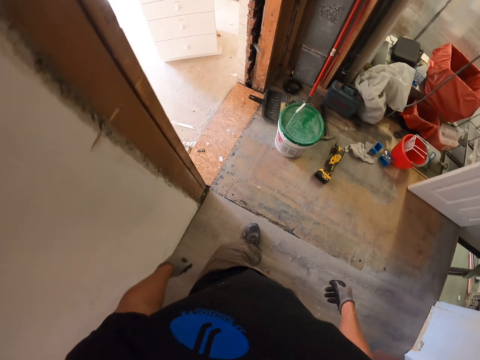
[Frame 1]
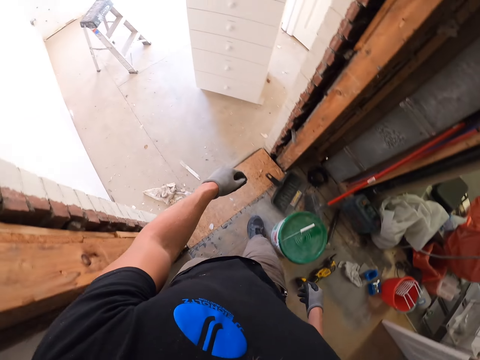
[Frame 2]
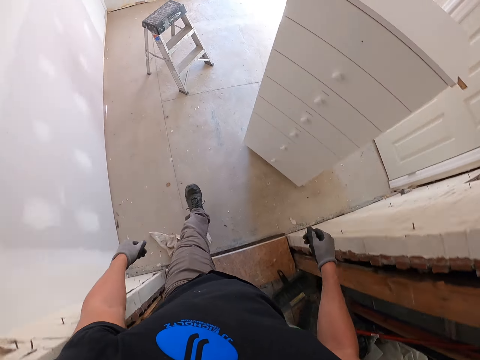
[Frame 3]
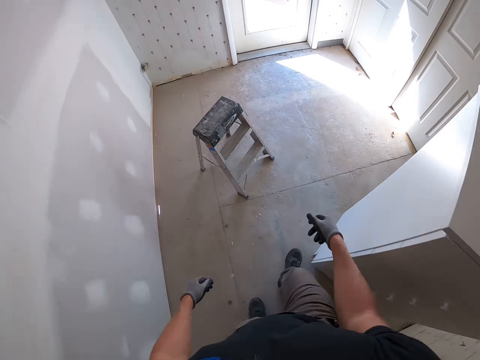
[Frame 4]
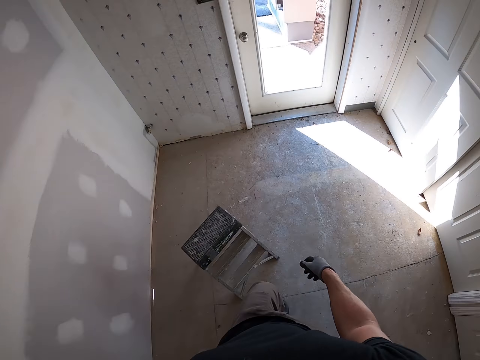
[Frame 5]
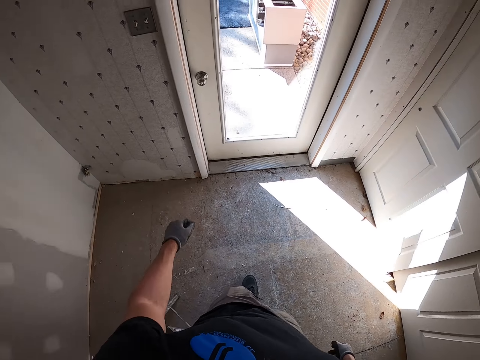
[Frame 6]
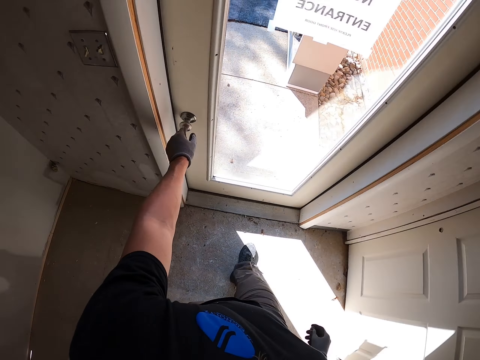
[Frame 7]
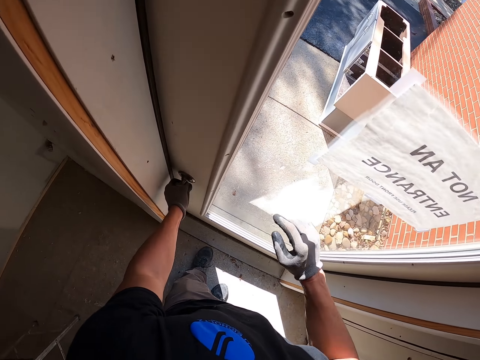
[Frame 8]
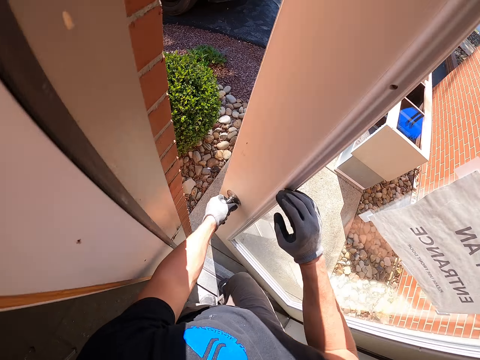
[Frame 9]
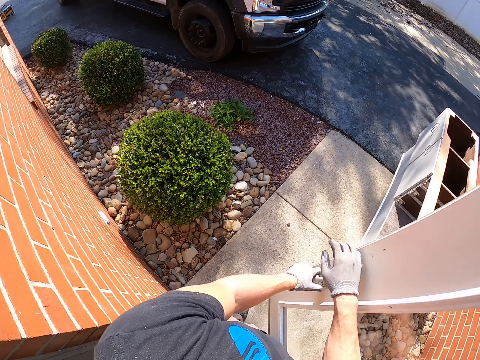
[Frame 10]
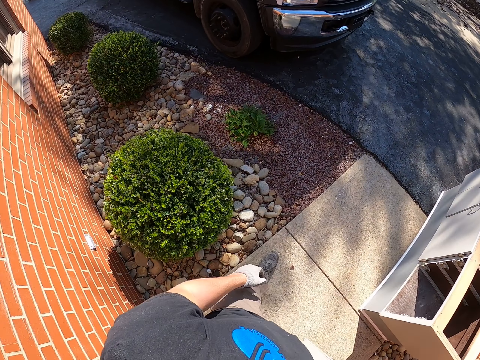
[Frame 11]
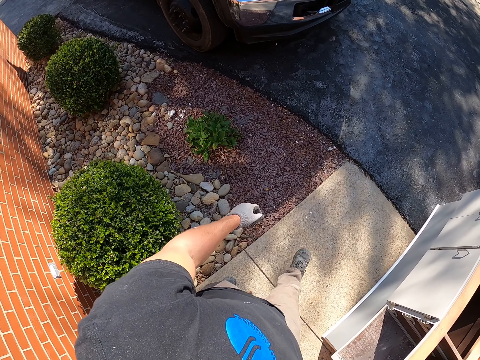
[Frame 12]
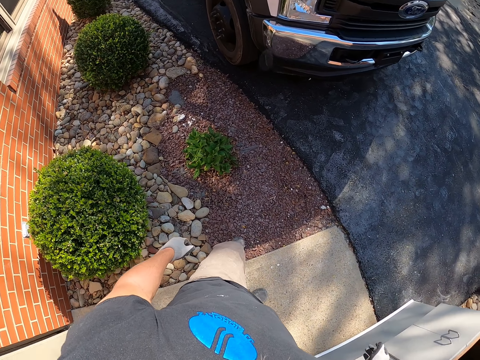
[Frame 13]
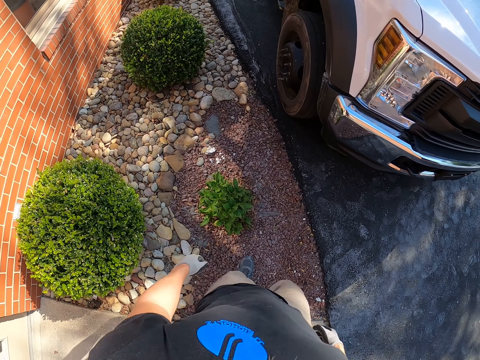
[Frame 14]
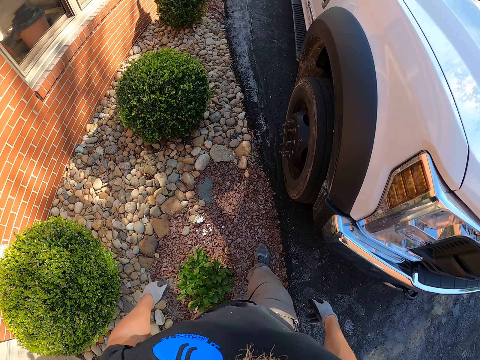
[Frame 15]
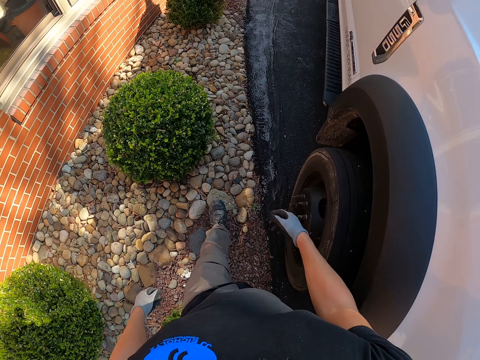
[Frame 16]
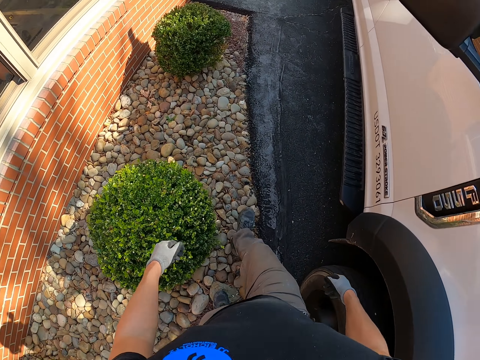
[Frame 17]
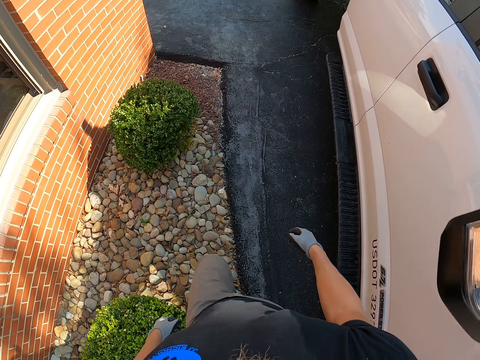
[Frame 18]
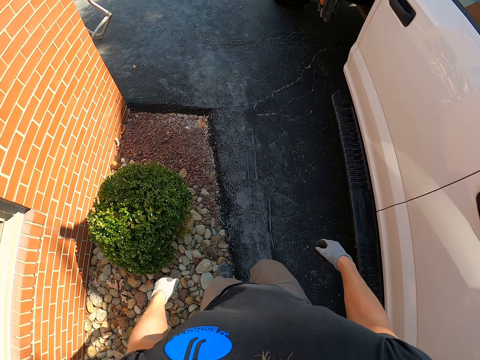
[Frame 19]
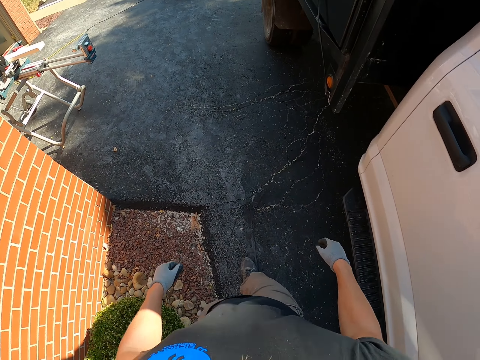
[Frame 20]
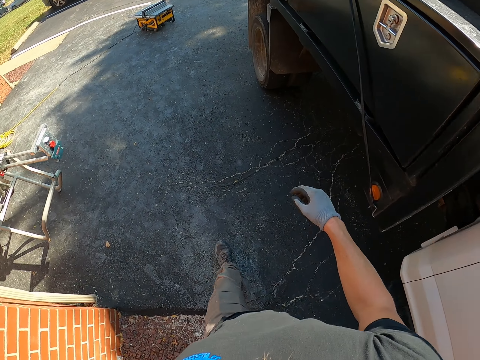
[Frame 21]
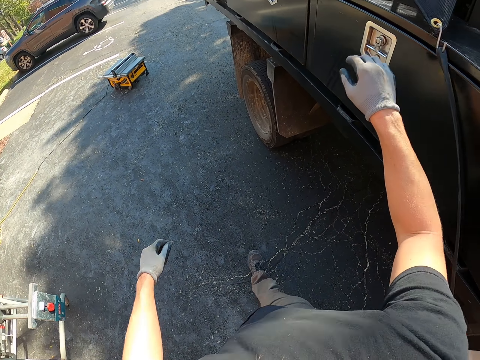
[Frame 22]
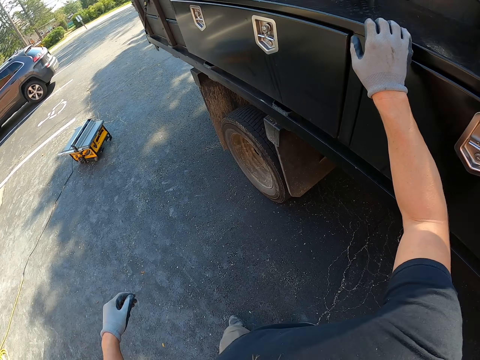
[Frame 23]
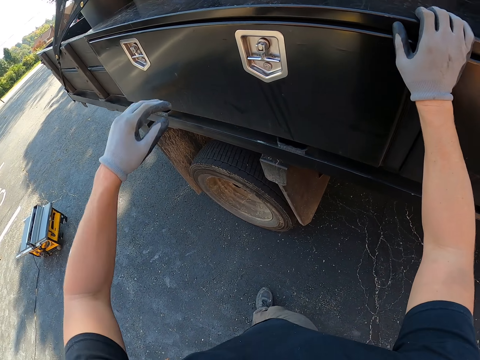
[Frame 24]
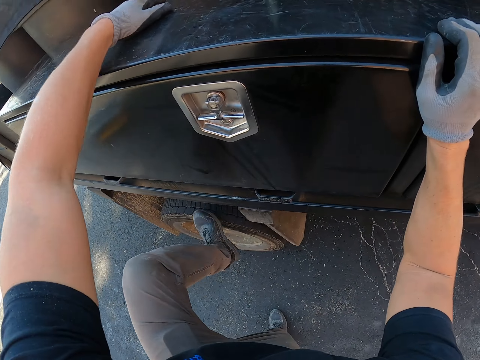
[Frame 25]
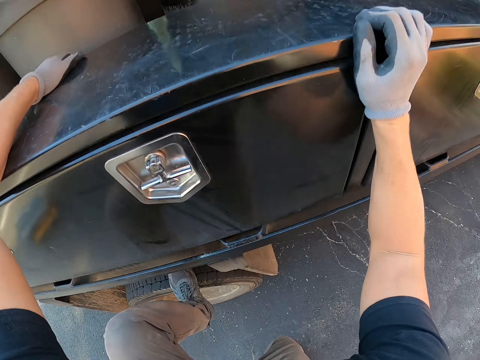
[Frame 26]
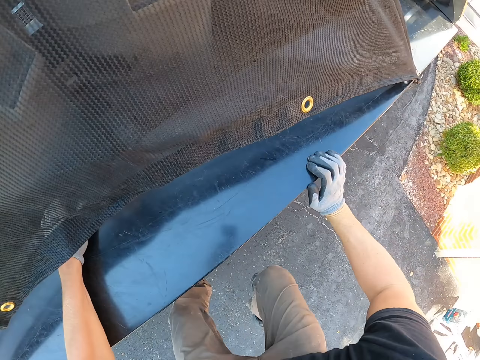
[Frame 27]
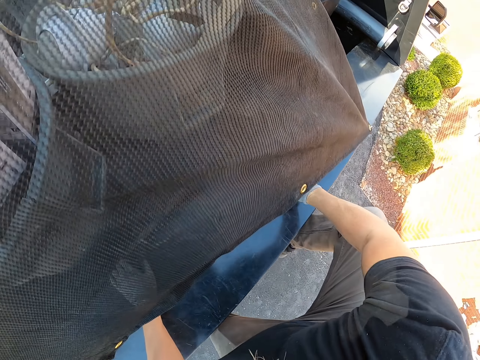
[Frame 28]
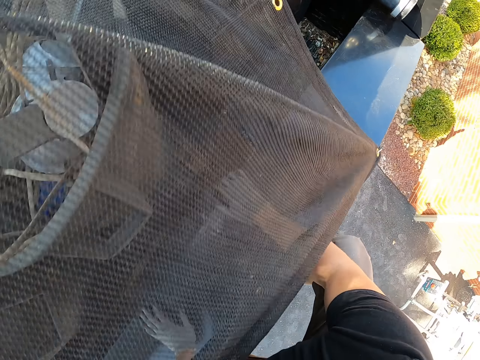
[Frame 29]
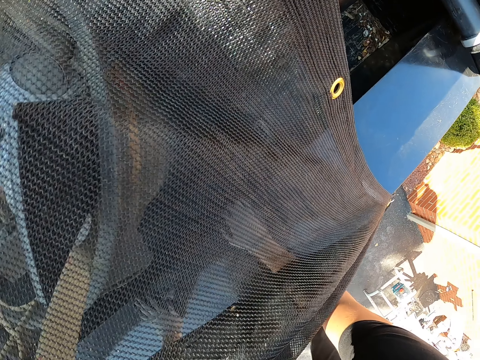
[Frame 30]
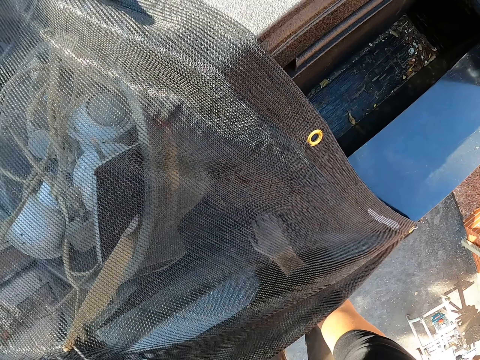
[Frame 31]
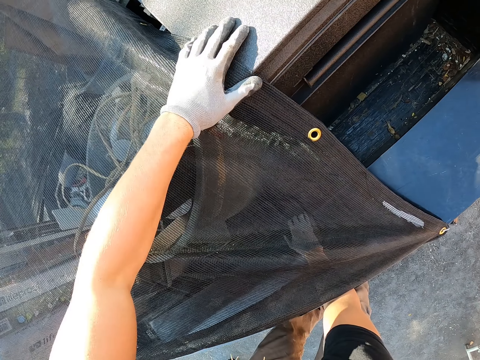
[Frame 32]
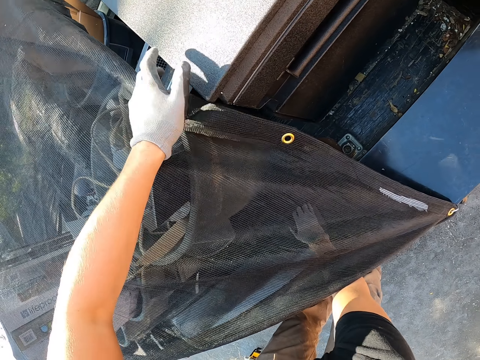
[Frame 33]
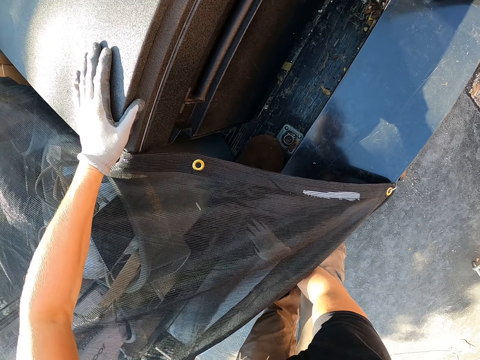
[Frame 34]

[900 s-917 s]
The camera wearer opens the door. They walk around. They go up the truck.

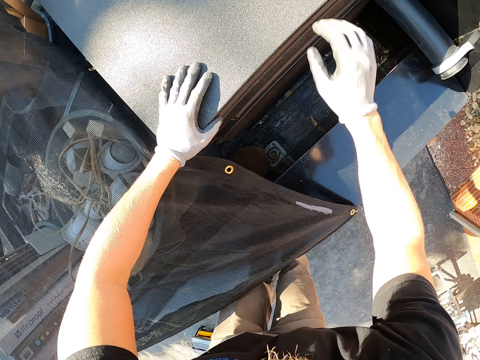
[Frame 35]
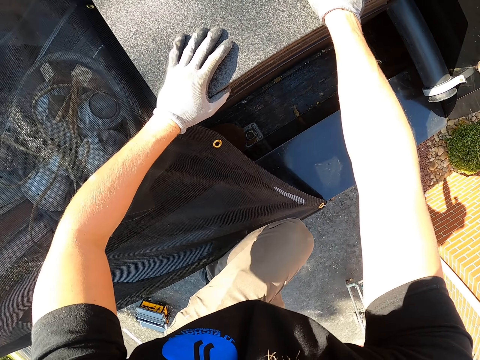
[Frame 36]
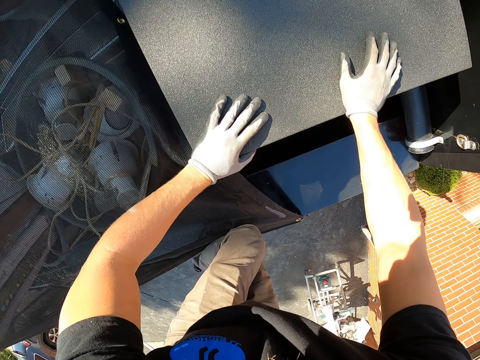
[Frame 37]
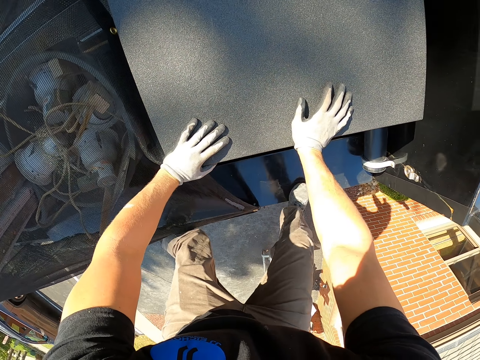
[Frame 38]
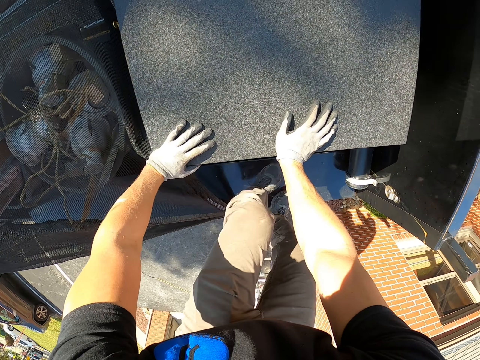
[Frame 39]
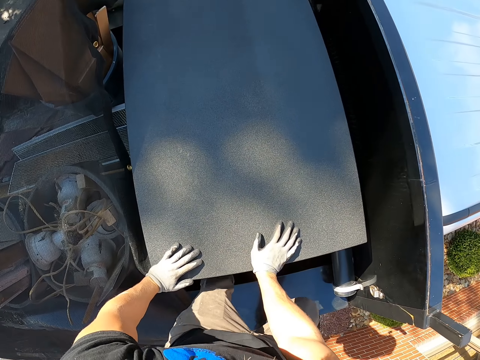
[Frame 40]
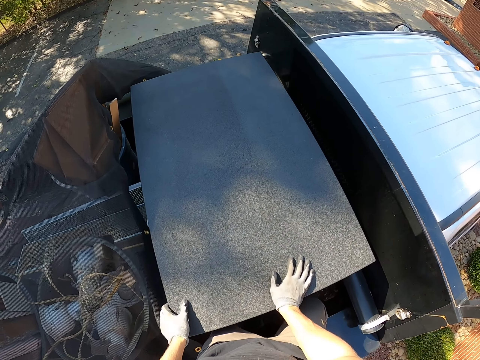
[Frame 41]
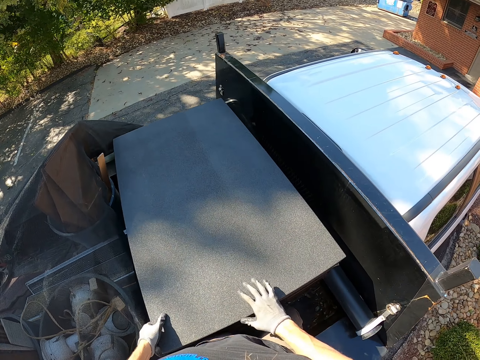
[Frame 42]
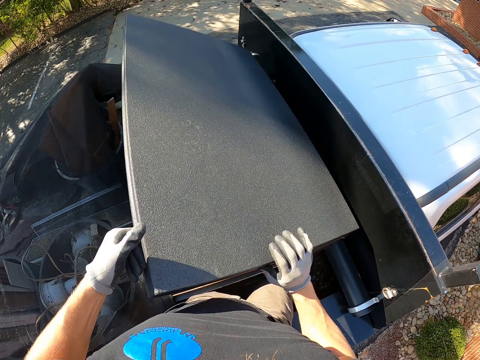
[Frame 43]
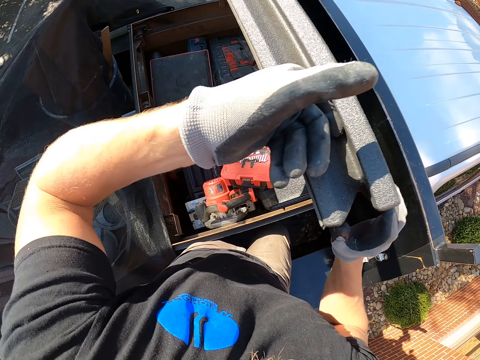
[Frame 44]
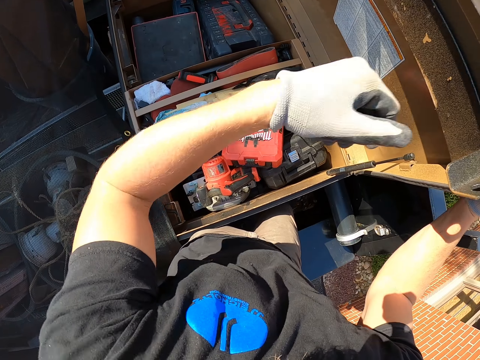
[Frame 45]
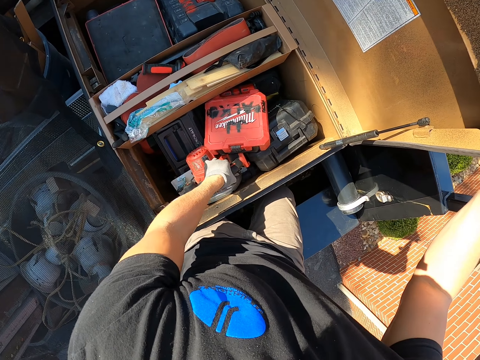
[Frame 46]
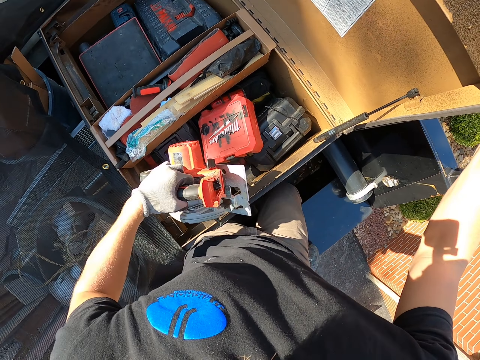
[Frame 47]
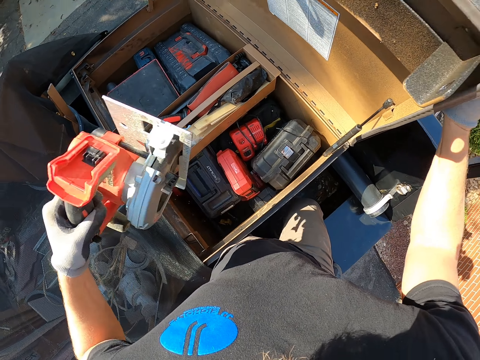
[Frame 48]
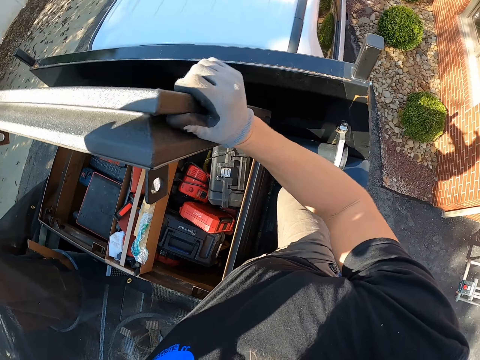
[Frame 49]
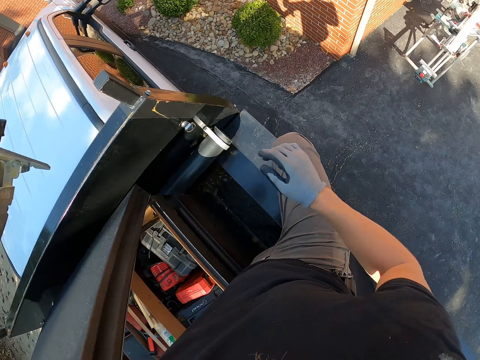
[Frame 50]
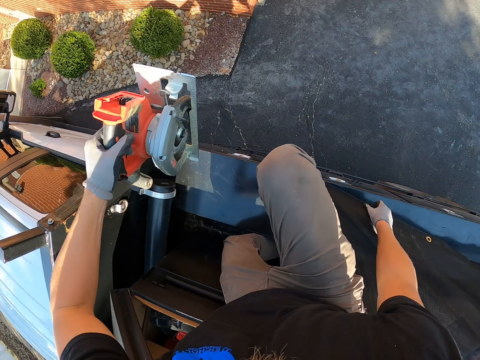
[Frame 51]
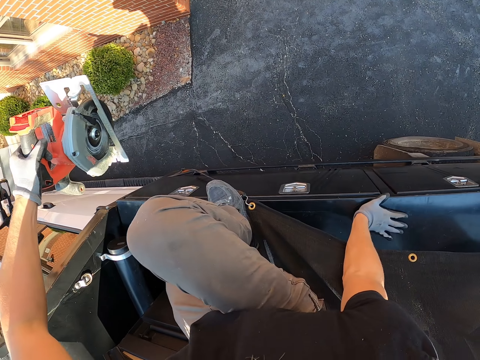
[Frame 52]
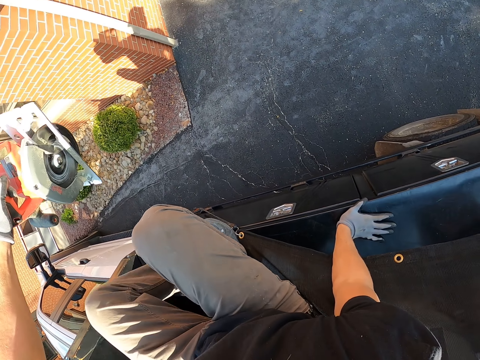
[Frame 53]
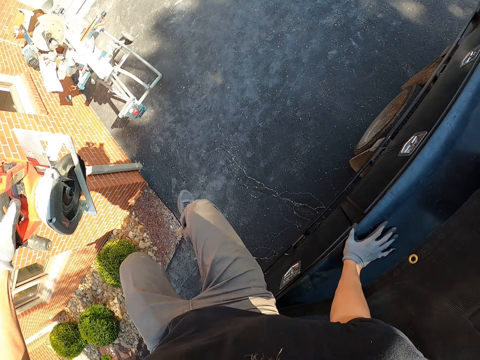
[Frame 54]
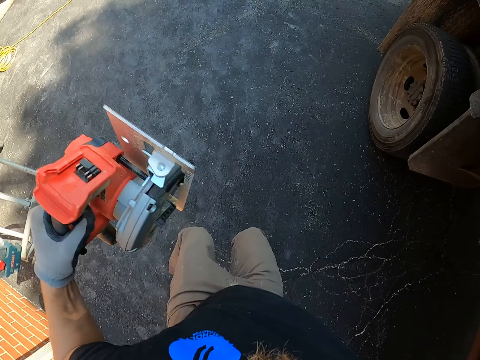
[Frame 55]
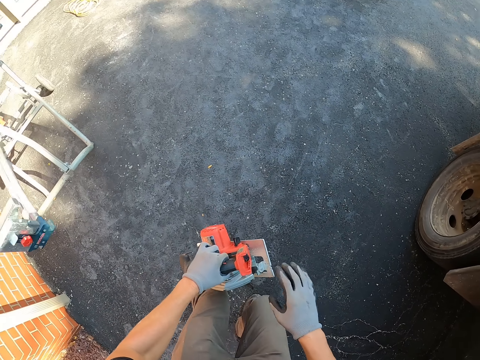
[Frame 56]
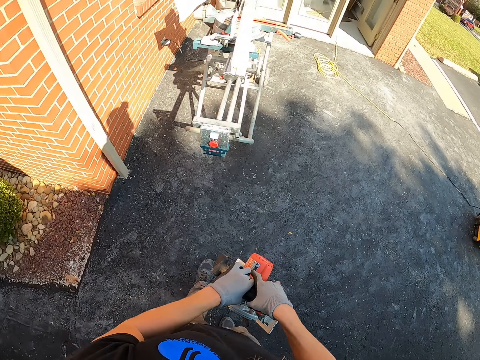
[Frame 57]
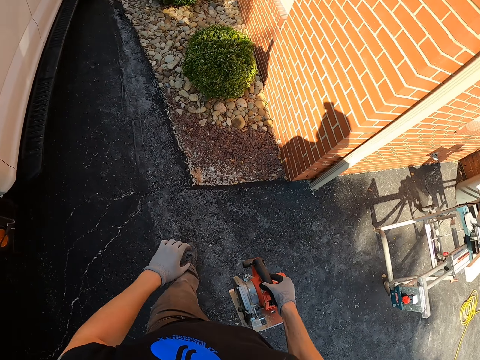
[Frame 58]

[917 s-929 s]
The camera wearer opens the truck tool box. They pick up the wood cutter or driller. They jump down from the truck.
